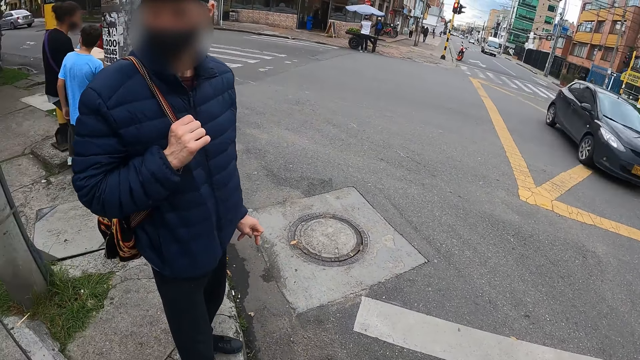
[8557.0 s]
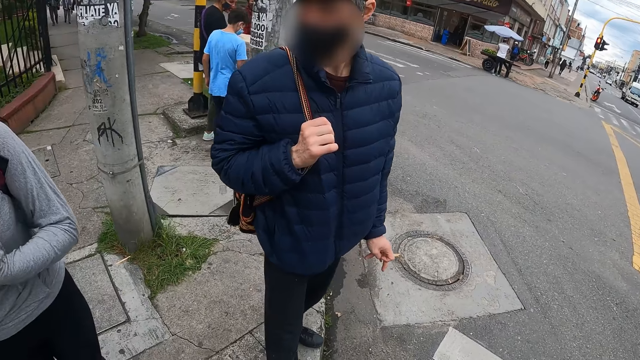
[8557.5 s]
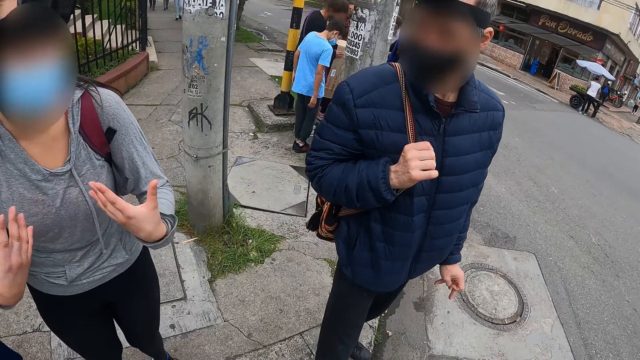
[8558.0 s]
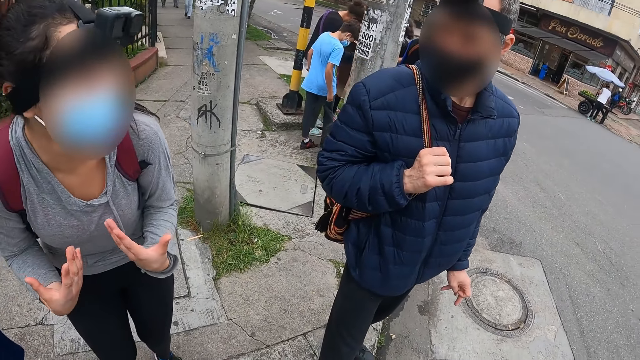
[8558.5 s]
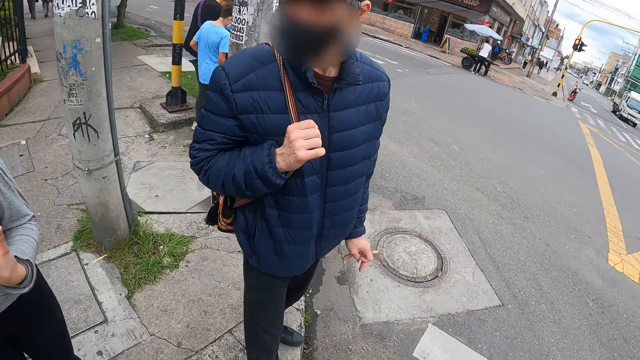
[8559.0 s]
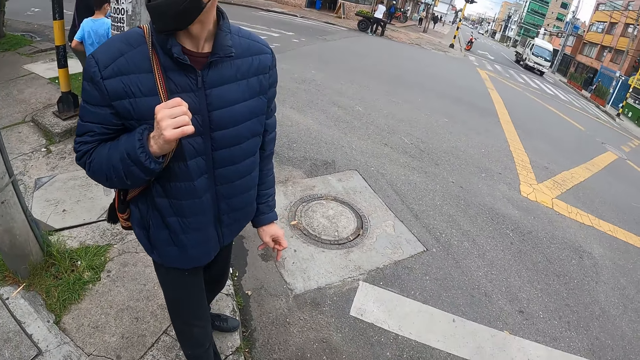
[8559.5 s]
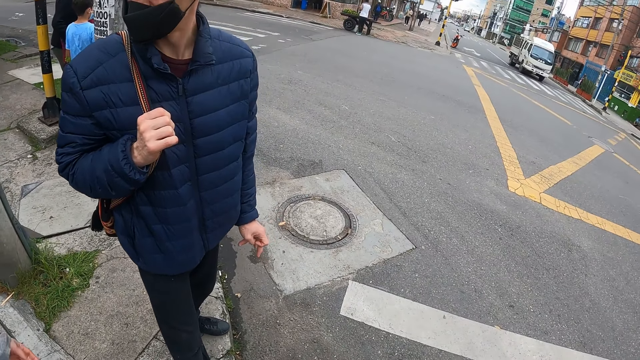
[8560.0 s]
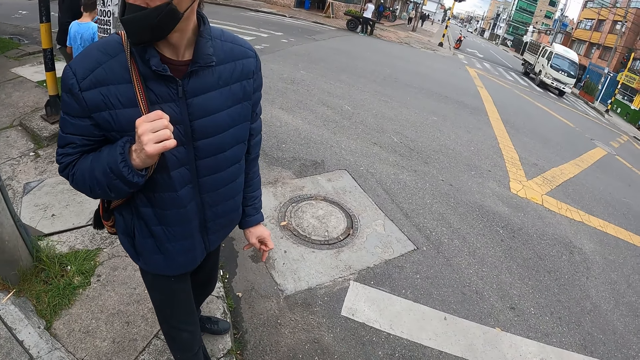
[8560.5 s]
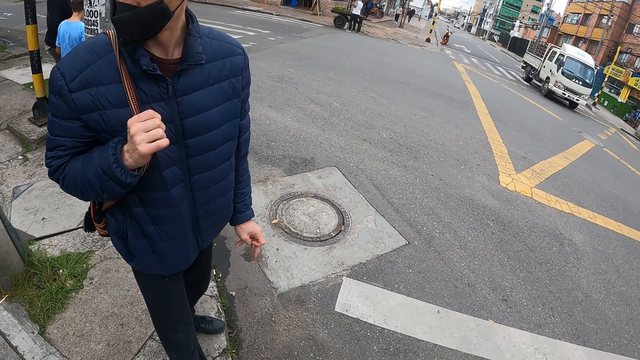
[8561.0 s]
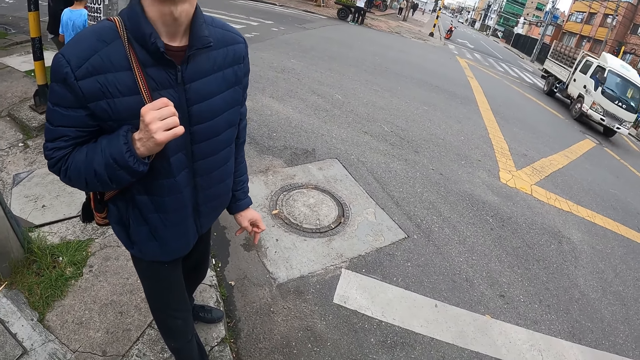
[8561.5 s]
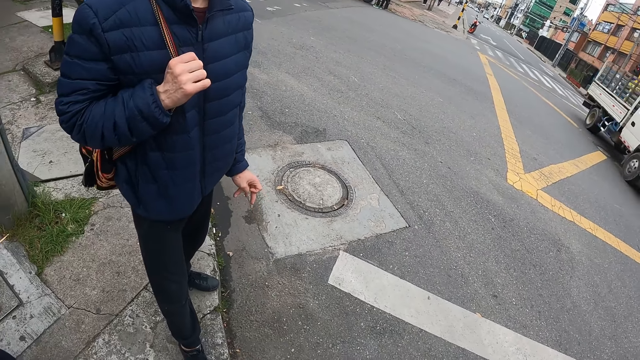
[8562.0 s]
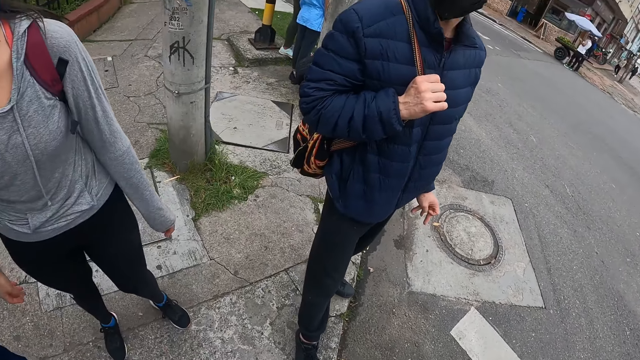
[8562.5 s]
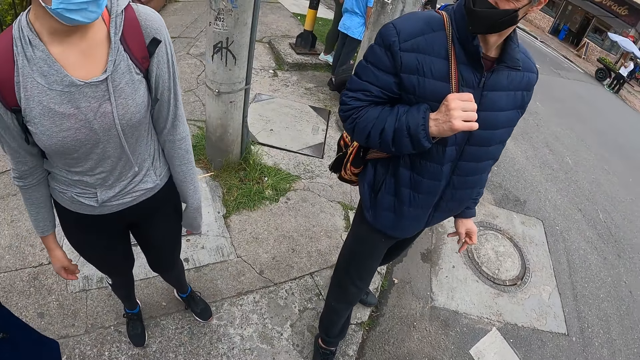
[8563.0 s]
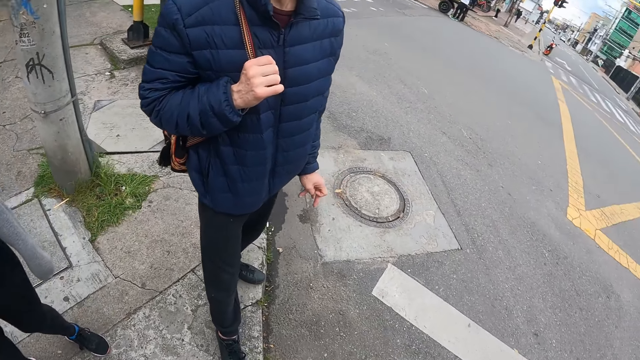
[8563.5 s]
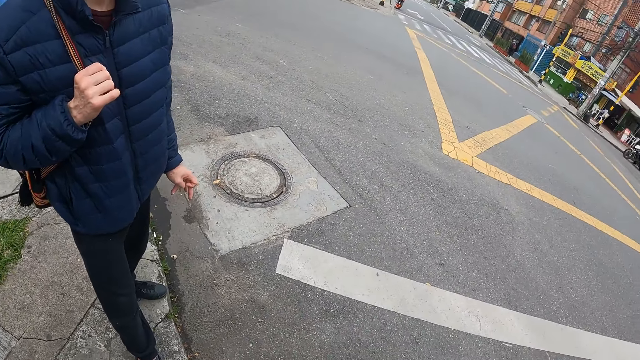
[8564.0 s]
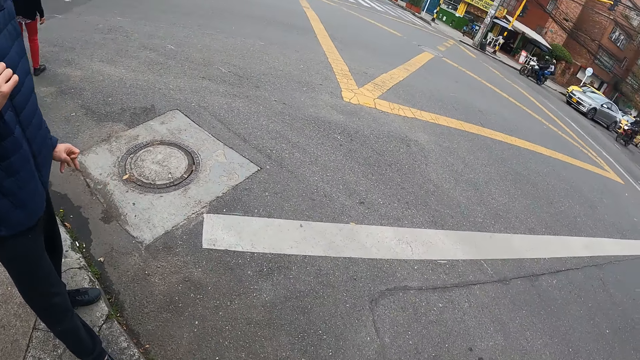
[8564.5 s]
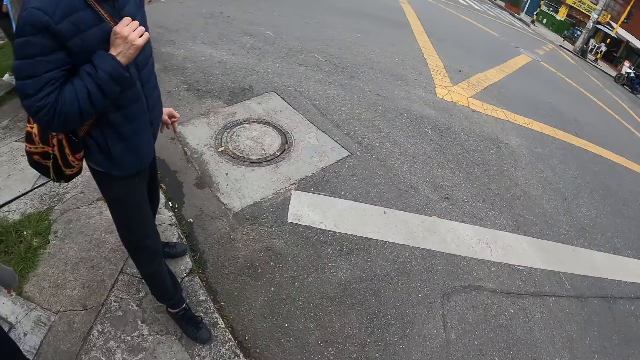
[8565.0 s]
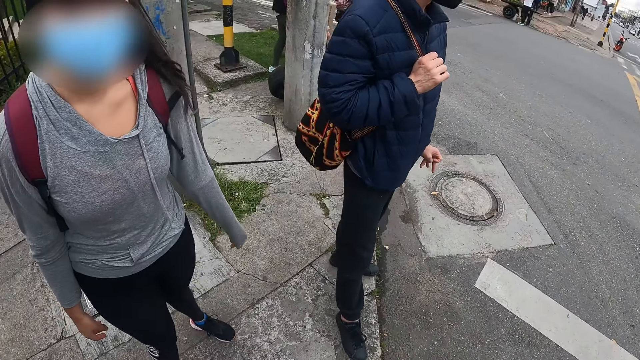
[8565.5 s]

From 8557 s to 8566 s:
A grey car drives past the camera wearer. A lady moves the hands. The camera wearer looks around. A white trailer drives past them.

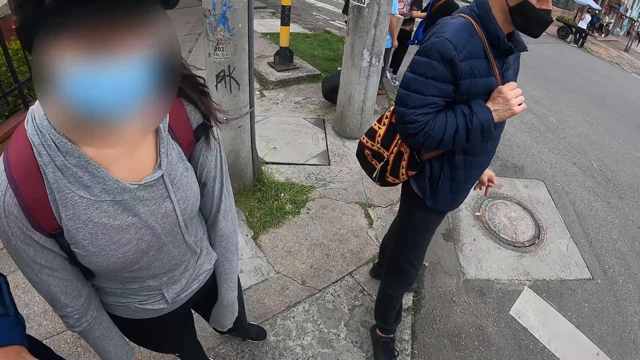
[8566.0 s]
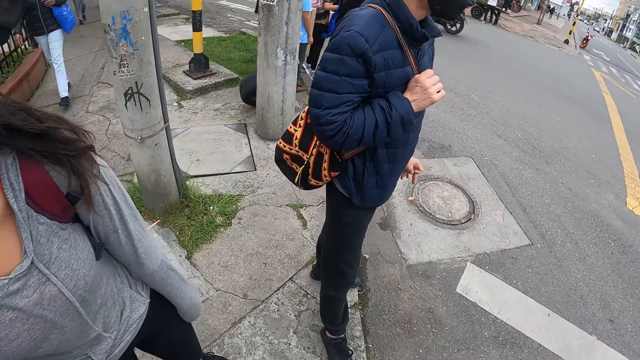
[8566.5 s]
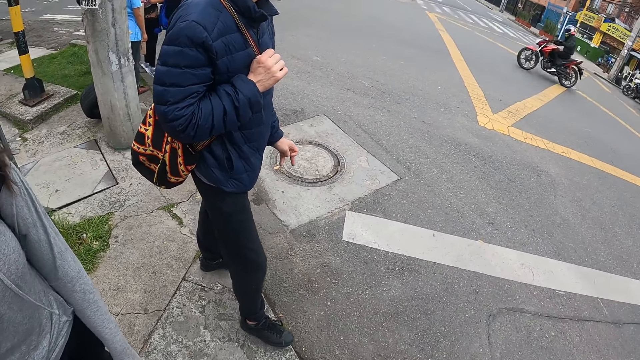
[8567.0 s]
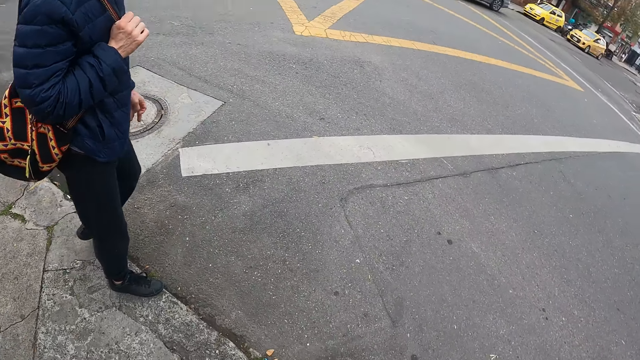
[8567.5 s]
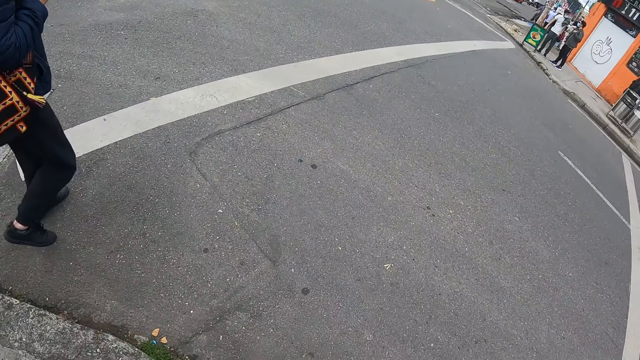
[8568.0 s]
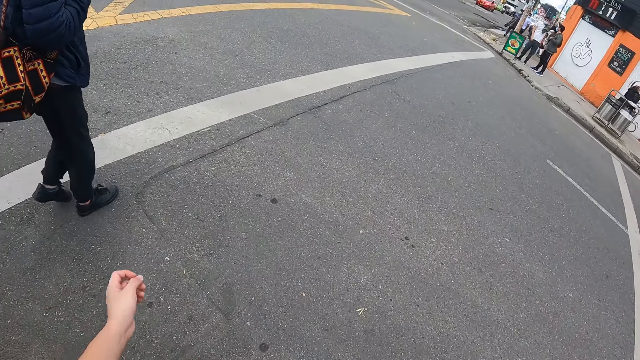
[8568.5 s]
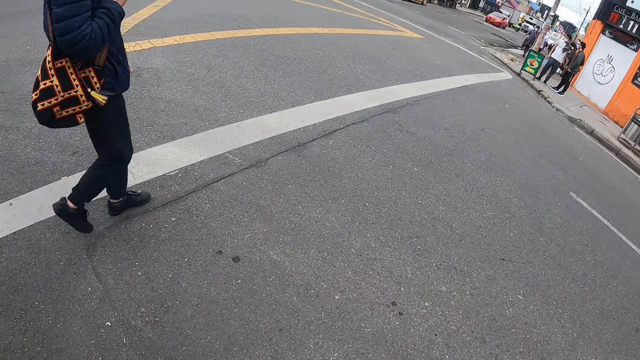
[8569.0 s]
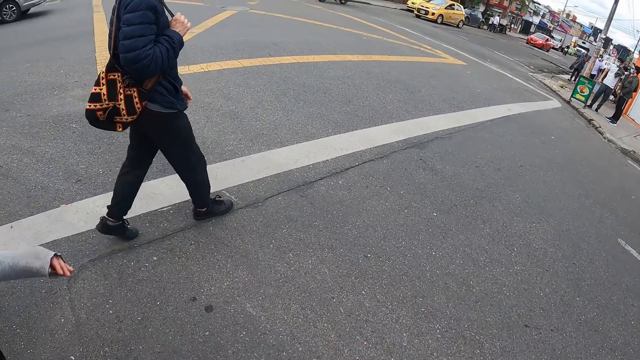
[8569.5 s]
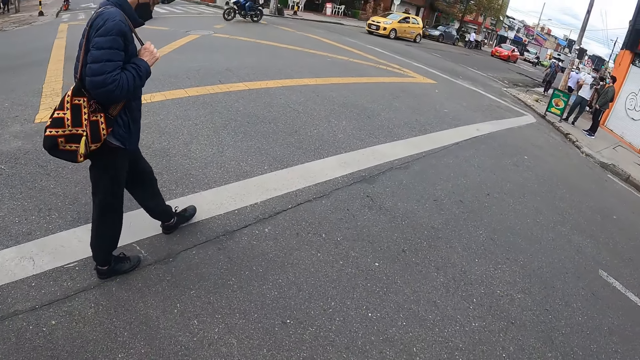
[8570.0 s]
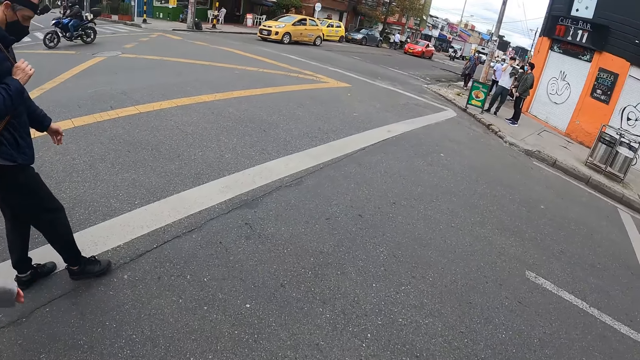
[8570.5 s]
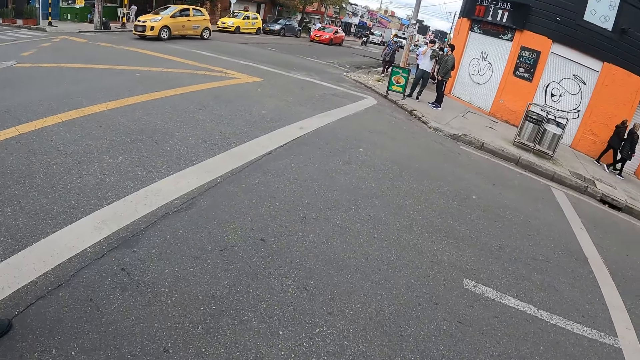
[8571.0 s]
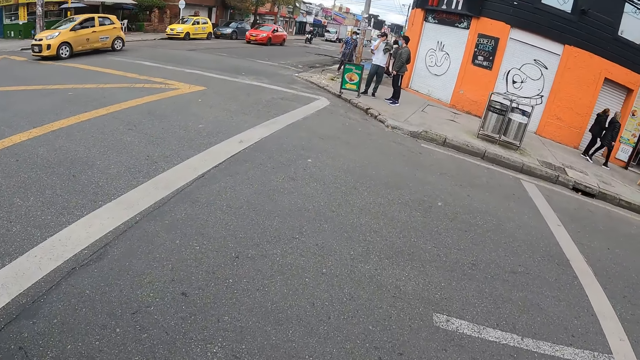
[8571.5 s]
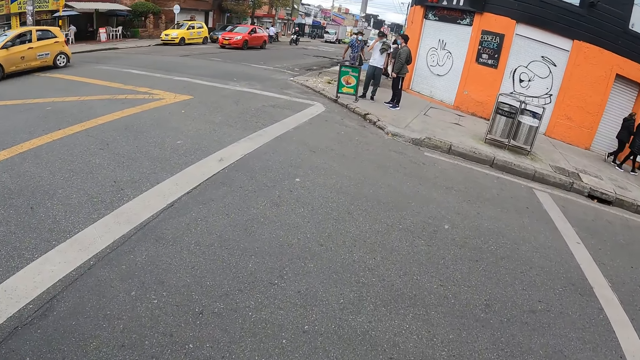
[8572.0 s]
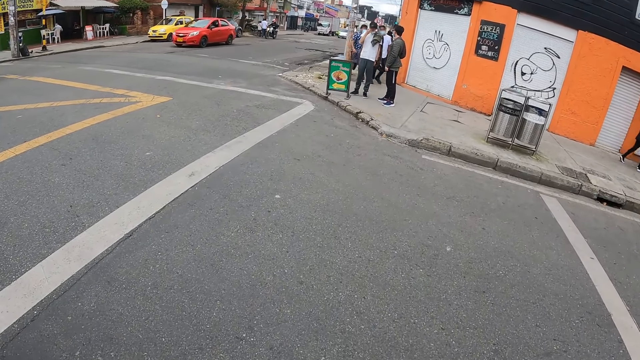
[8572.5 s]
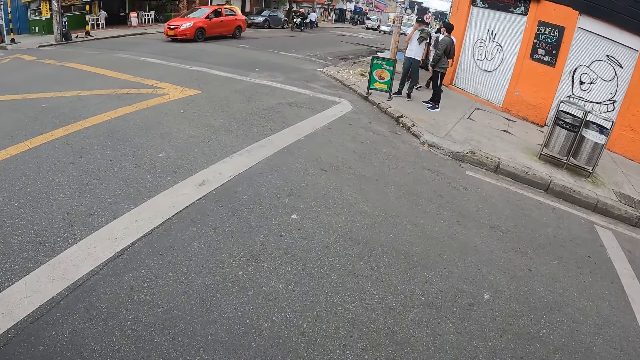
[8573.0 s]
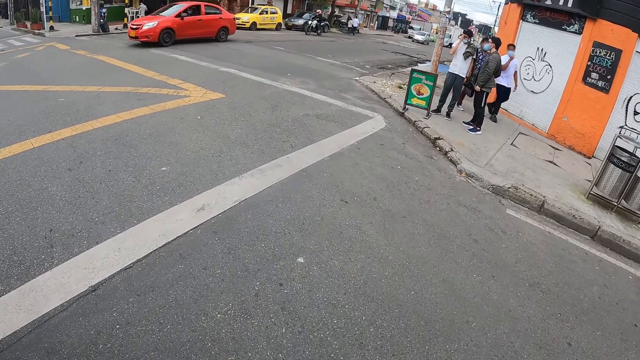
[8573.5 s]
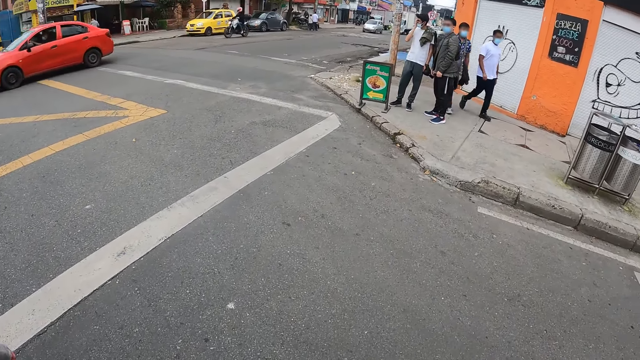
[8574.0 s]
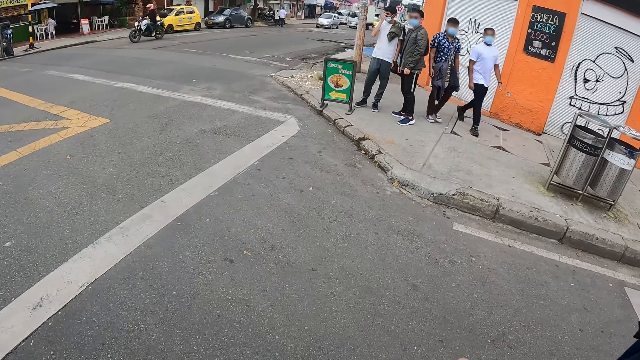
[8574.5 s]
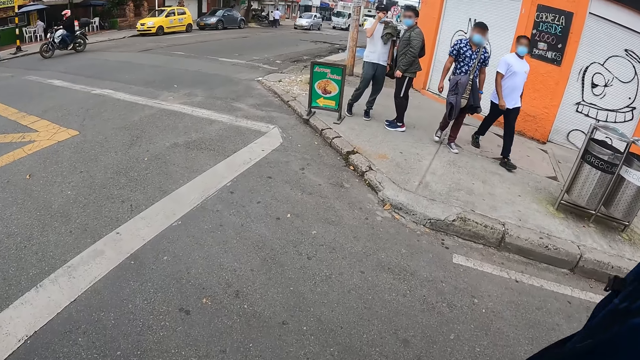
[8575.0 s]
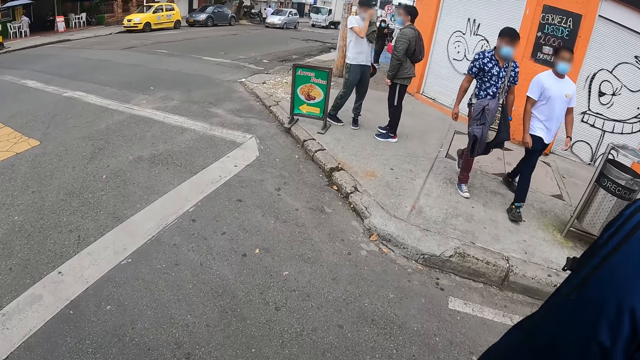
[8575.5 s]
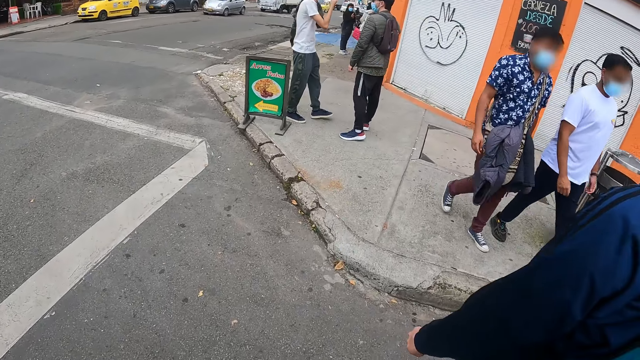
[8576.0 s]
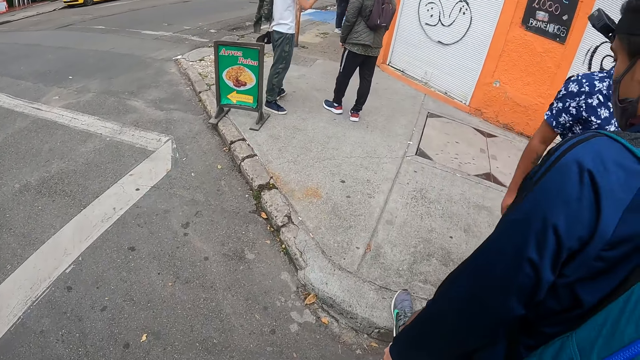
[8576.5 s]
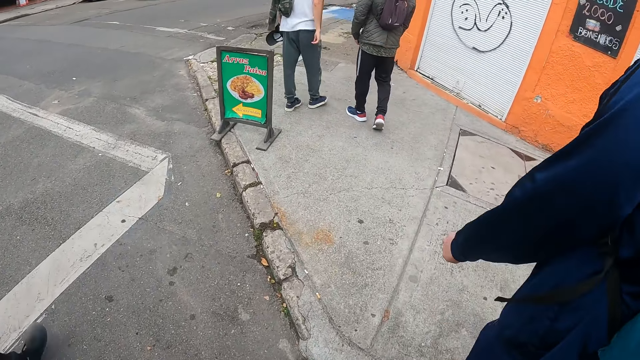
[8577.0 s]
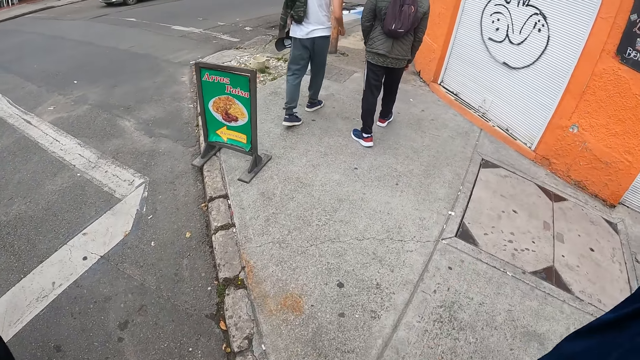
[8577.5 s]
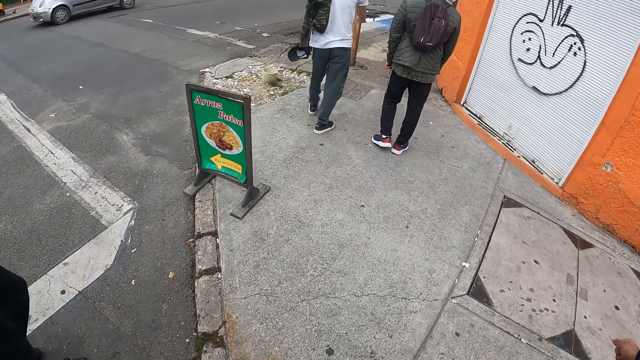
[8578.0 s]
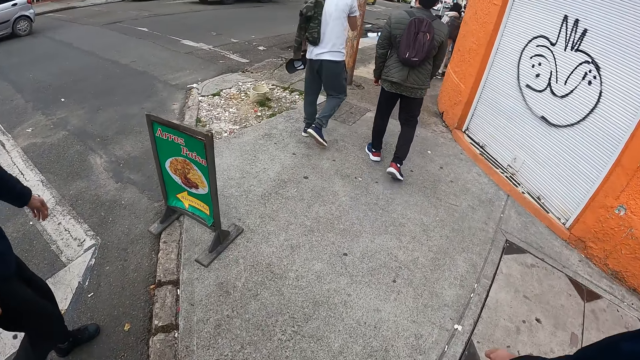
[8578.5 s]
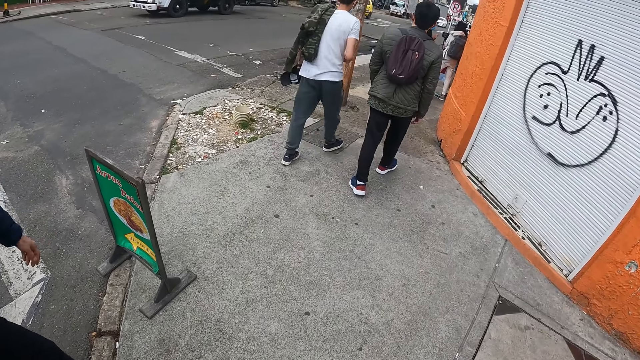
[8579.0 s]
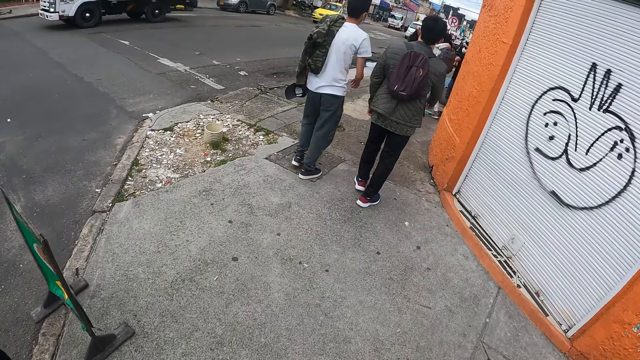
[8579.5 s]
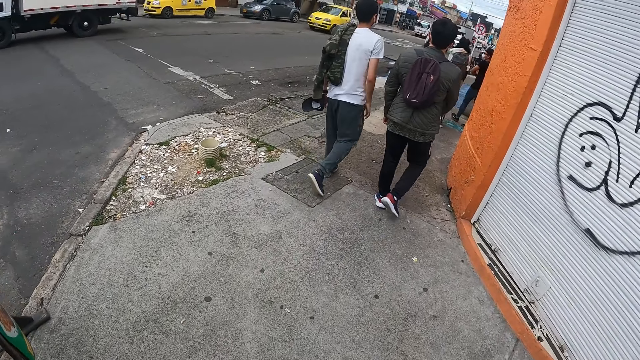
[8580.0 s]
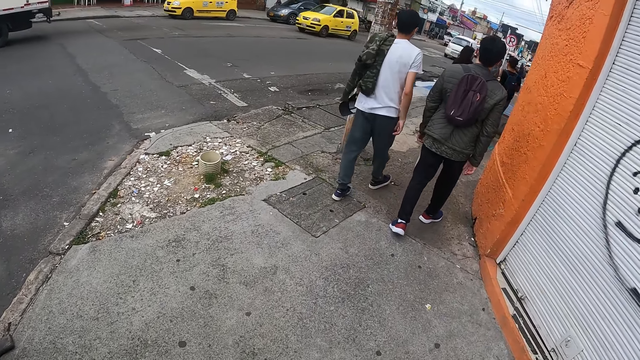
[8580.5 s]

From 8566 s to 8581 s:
An orange motorcycle rides past the camera wearer. An orange motorcycle rides past them again. They cross a road with a woman and two men. A man walks across the road. A grey car drives past the camera wearer. A blue motorcycle rides past them. A yellow car drives past them. An orange car drives past them. A white motorcycle rides past them. A silver car drives past them. They walk on a pathway with the woman and the men. A white trailer drives past them.
